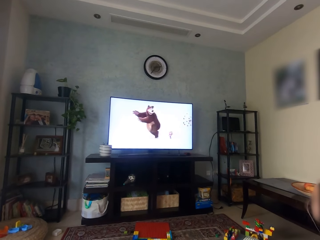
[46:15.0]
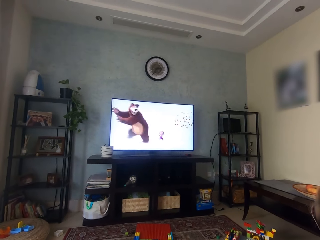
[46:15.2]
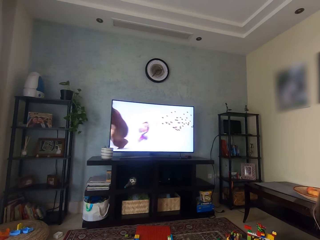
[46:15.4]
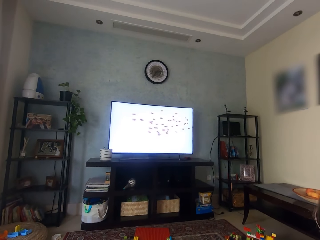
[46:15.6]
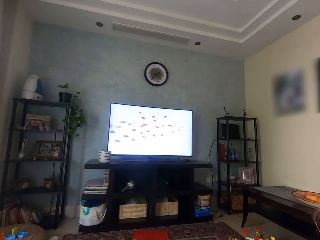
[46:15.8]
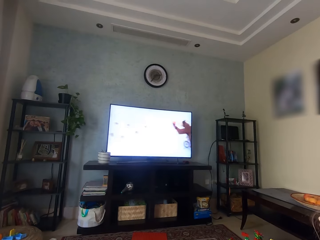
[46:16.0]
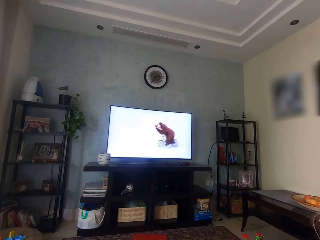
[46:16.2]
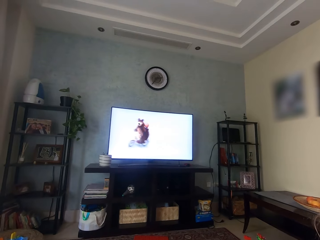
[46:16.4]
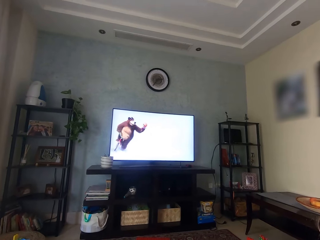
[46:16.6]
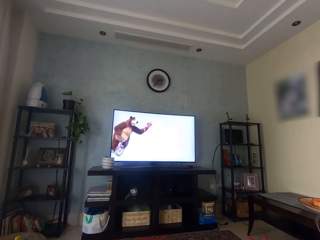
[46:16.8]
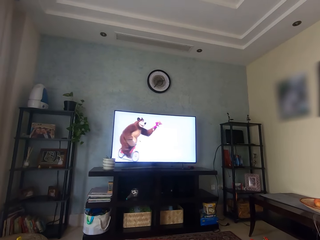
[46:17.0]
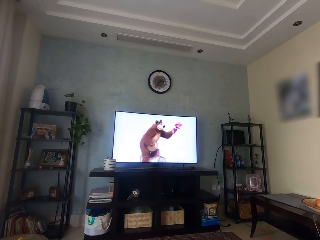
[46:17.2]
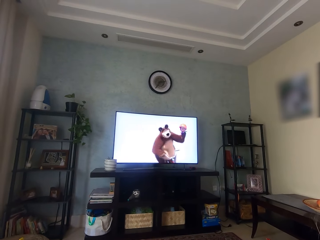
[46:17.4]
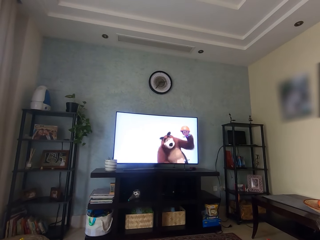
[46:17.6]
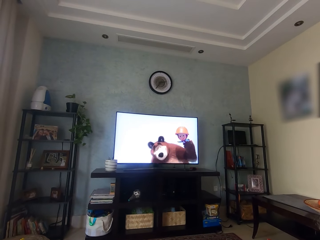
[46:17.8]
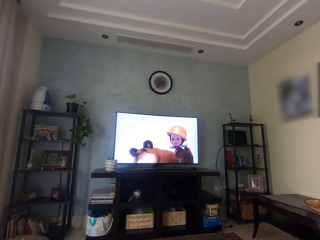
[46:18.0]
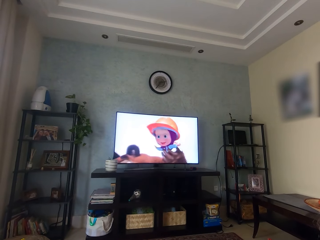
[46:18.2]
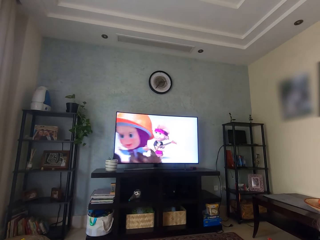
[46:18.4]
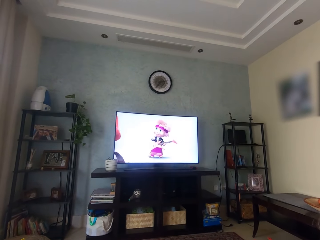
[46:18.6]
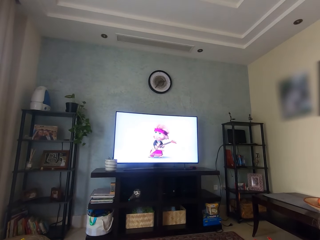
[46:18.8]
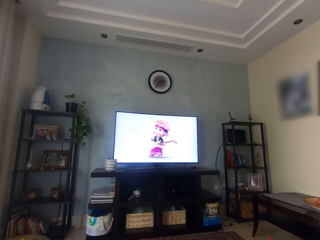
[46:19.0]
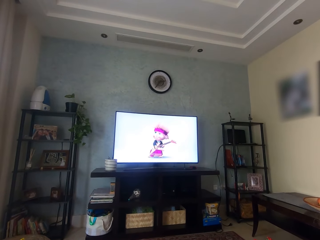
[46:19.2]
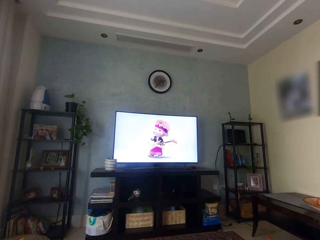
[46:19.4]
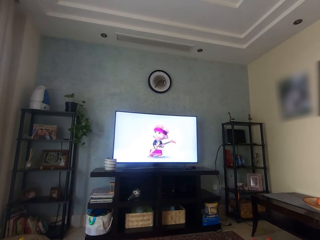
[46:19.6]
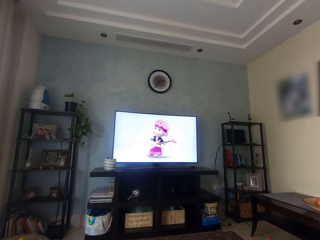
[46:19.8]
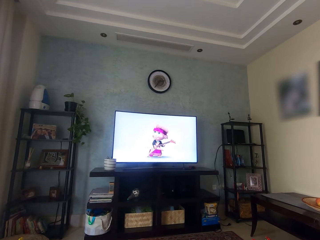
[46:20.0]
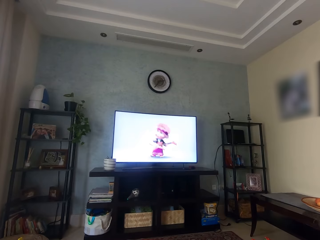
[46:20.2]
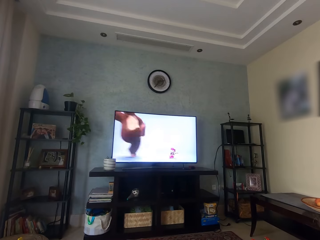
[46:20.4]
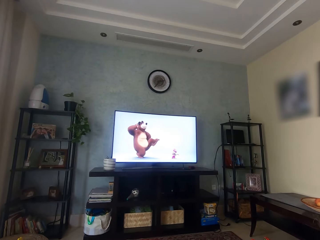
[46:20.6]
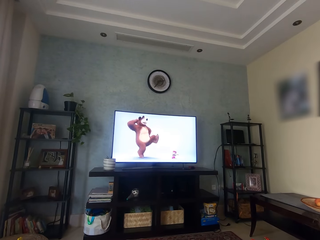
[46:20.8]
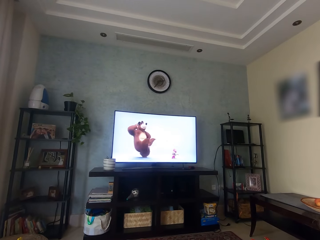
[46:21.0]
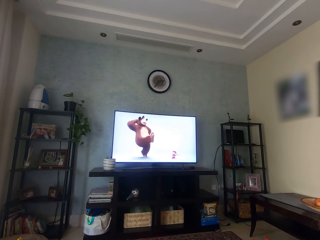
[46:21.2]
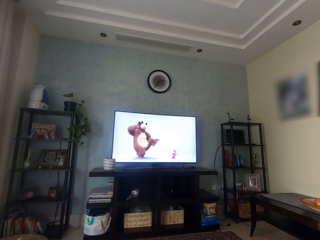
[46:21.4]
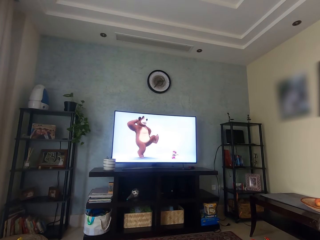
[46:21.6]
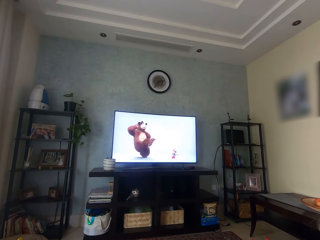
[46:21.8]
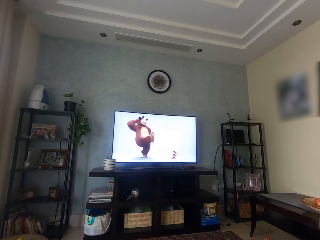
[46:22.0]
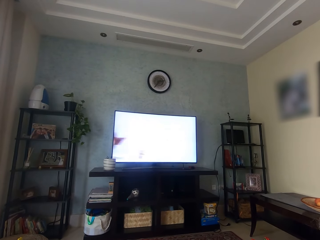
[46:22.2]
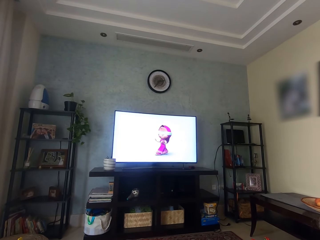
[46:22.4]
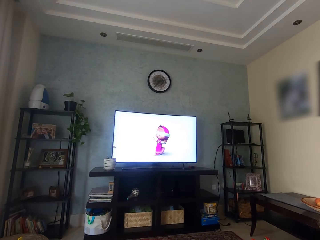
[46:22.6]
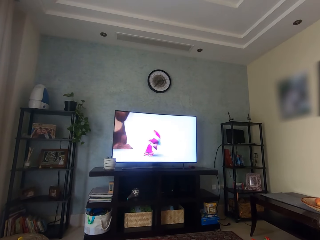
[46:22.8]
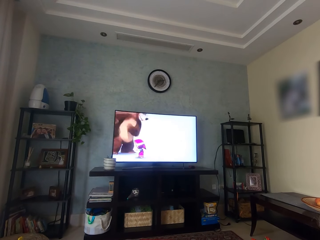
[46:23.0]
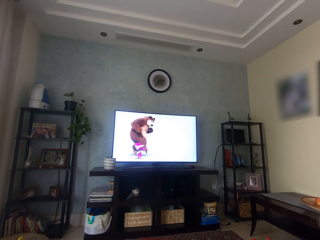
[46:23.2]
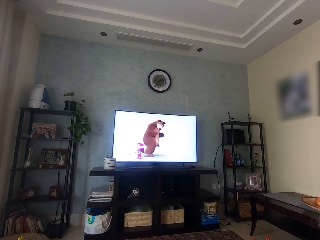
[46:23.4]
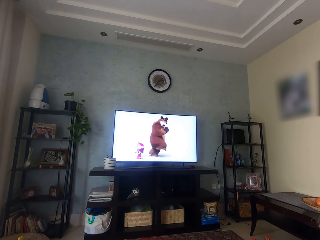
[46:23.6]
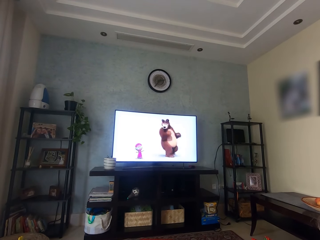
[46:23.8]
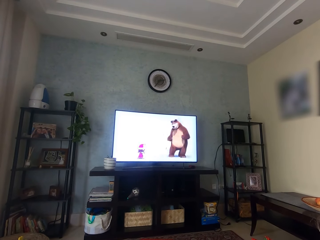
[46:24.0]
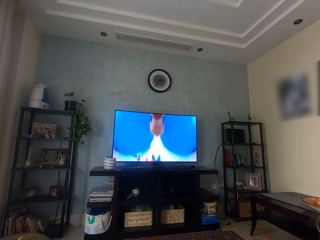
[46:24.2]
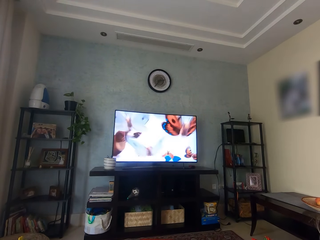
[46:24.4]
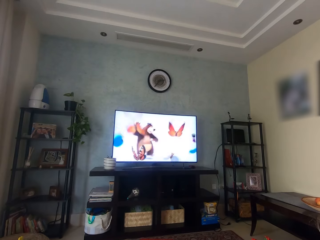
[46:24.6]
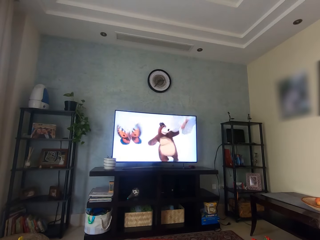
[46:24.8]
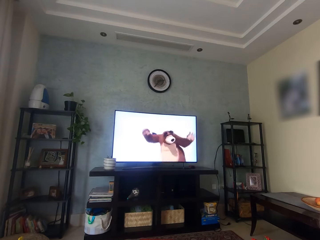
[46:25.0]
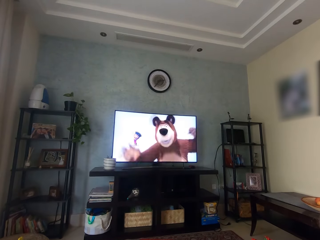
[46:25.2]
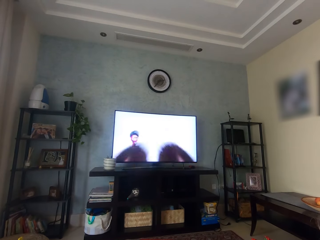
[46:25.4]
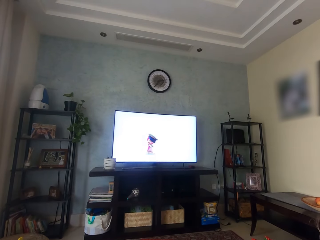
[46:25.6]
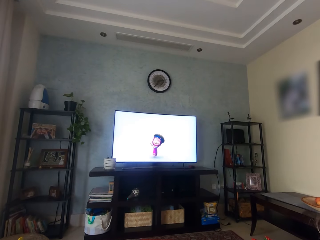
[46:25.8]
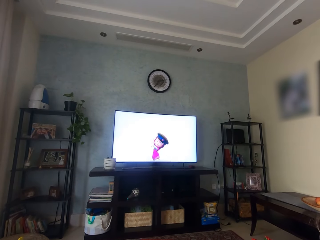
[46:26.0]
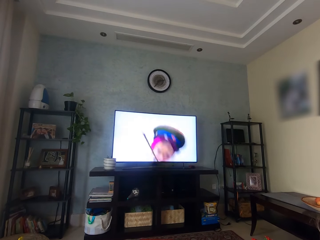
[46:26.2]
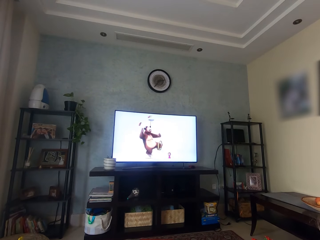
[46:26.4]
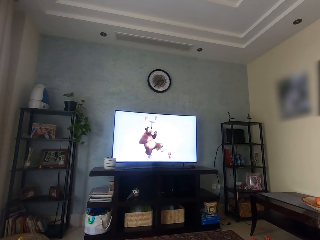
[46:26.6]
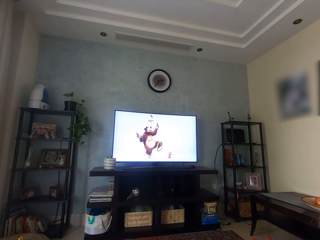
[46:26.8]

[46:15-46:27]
A girl interacts with the camera wearer. The girl watches TV. The camera wearer watches TV.

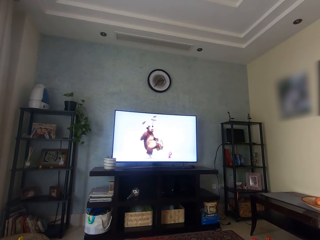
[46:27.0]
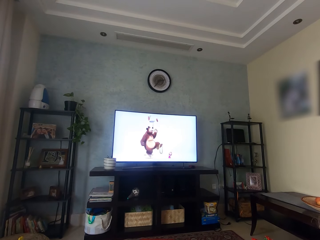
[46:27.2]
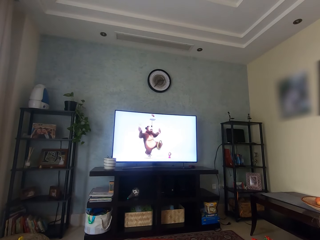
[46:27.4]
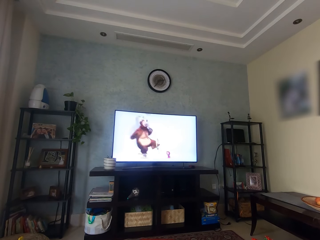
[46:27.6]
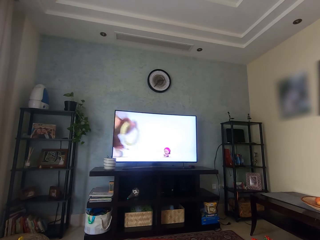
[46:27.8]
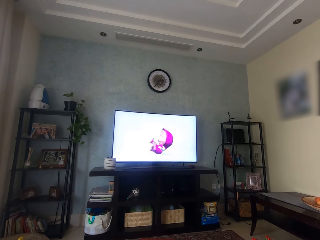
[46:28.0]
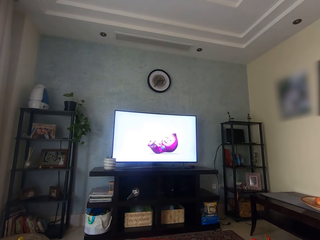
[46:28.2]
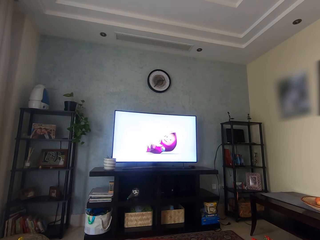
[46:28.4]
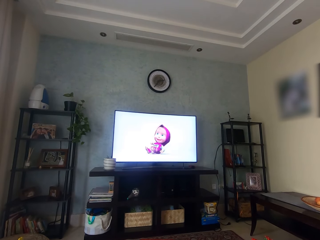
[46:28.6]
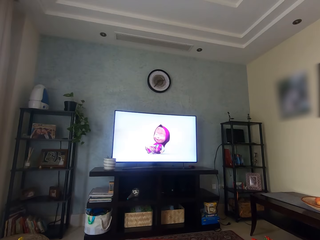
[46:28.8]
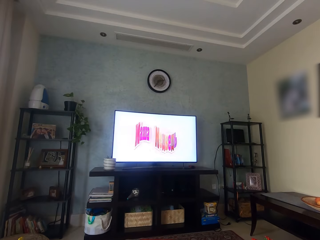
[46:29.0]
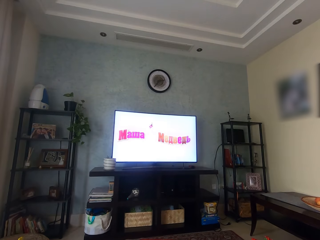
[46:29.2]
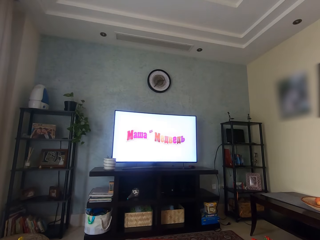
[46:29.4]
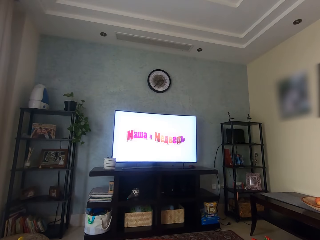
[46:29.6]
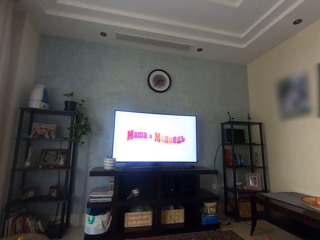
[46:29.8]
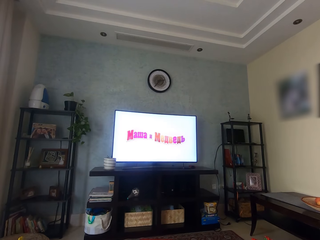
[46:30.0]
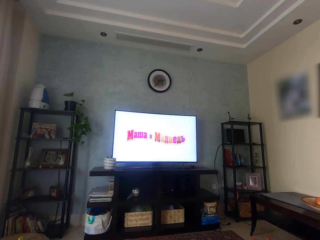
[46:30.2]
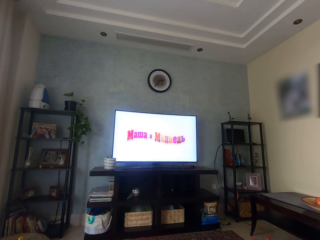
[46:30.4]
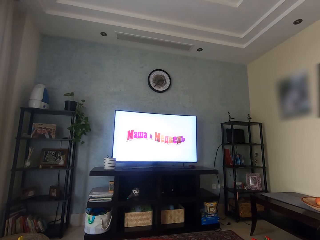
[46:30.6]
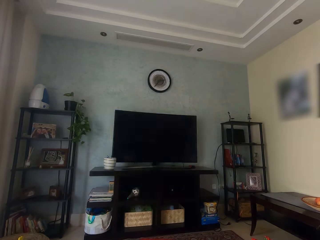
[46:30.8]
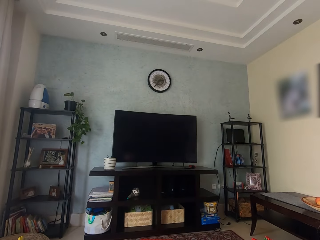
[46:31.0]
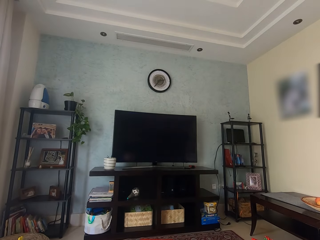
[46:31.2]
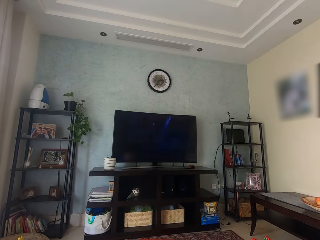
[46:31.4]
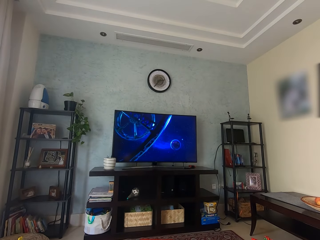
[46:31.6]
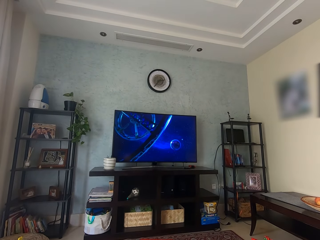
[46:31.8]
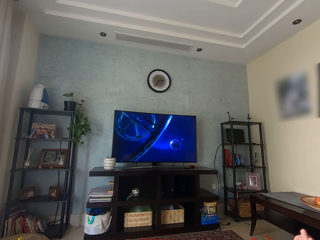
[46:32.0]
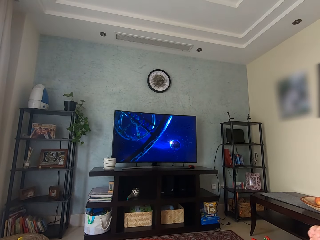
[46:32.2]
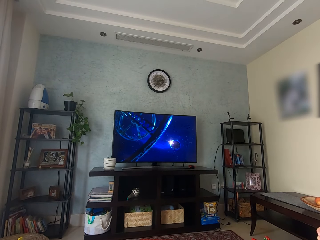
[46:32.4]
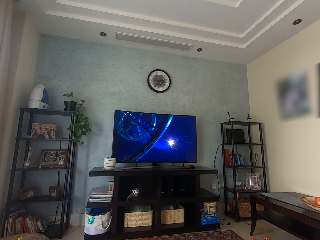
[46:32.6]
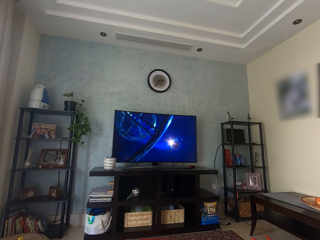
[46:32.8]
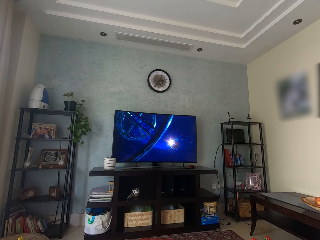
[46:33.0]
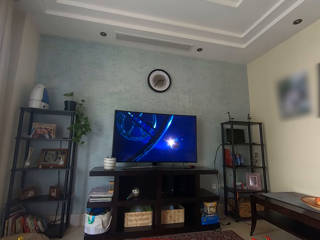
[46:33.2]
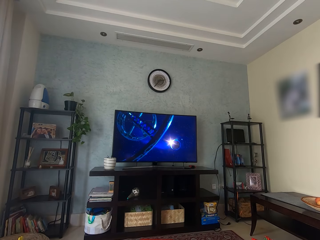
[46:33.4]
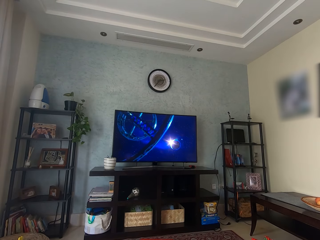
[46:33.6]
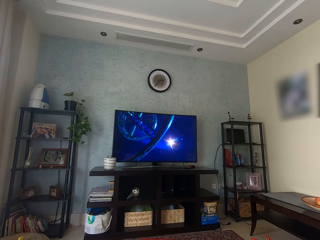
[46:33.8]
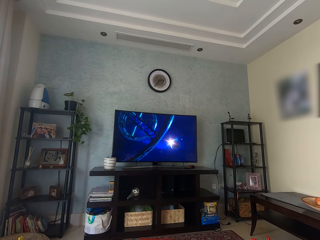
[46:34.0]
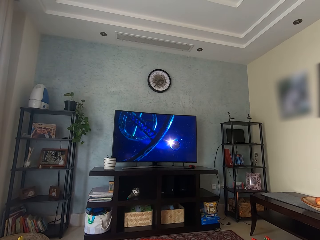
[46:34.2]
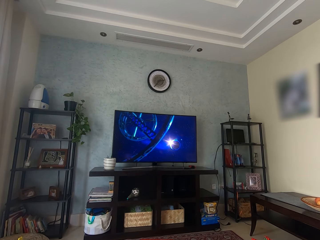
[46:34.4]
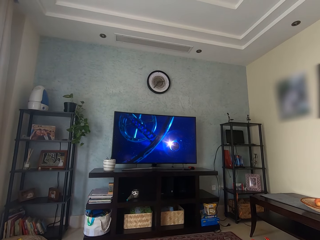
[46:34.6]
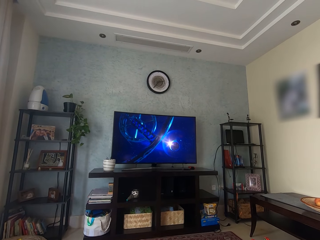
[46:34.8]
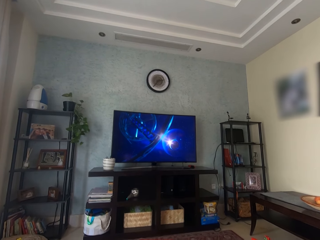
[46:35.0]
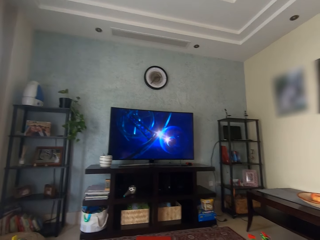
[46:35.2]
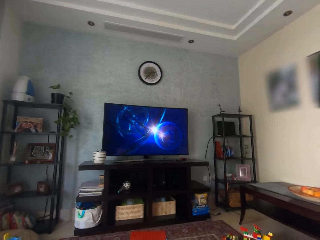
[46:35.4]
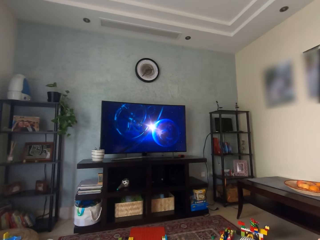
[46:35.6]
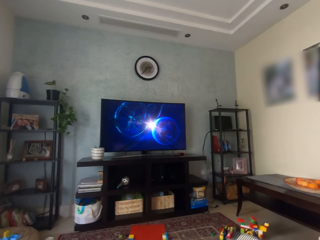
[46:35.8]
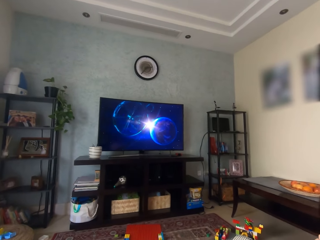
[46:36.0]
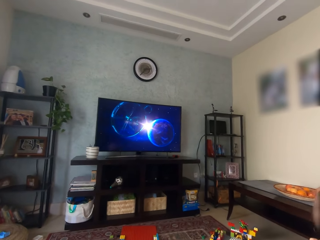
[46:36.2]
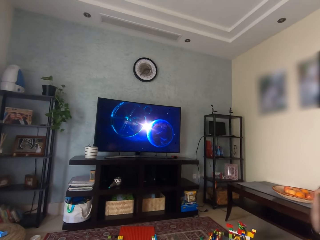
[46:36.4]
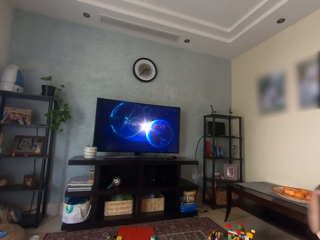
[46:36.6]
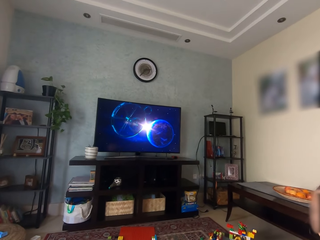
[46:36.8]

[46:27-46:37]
A girl watches television.
